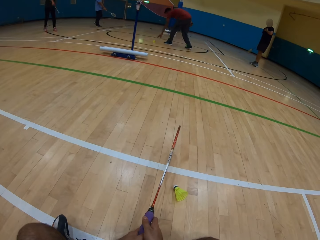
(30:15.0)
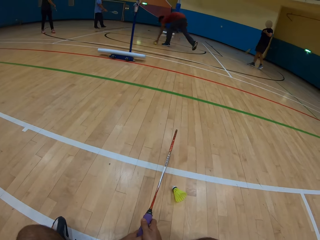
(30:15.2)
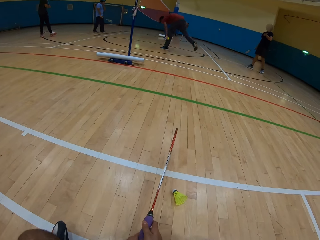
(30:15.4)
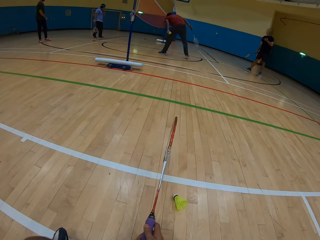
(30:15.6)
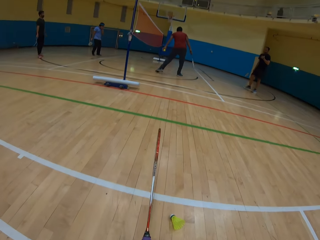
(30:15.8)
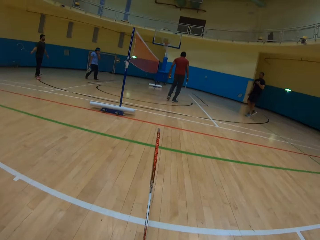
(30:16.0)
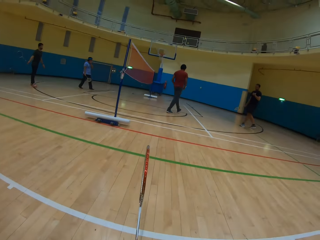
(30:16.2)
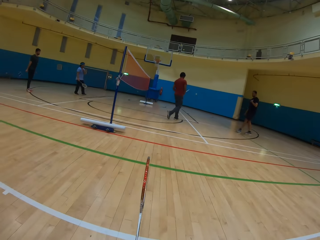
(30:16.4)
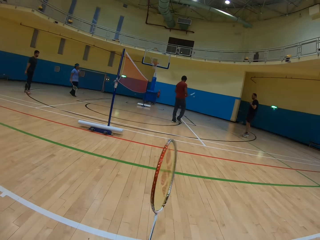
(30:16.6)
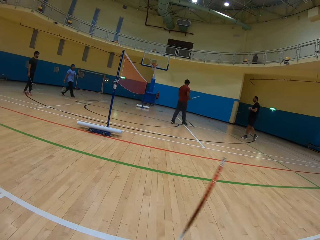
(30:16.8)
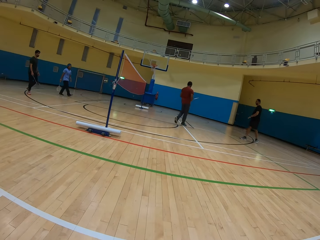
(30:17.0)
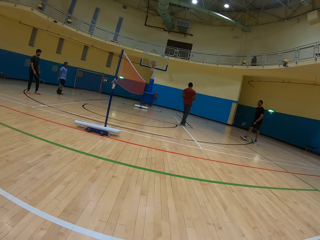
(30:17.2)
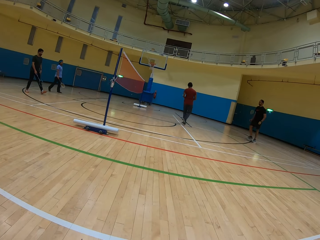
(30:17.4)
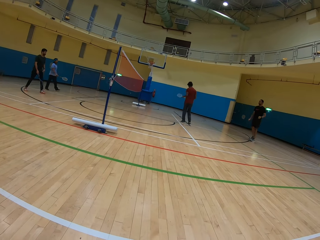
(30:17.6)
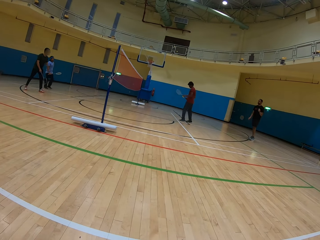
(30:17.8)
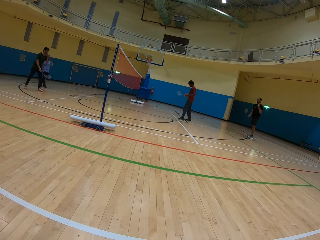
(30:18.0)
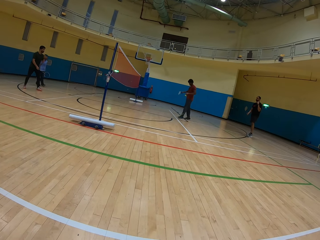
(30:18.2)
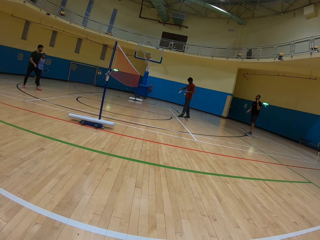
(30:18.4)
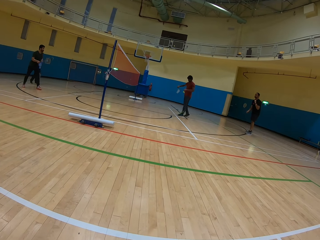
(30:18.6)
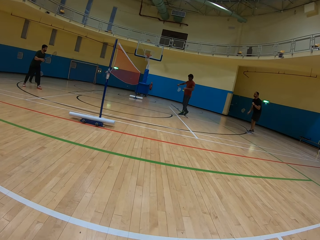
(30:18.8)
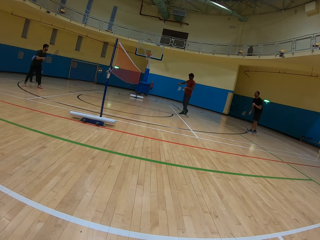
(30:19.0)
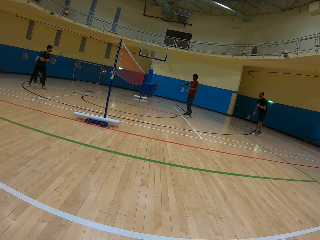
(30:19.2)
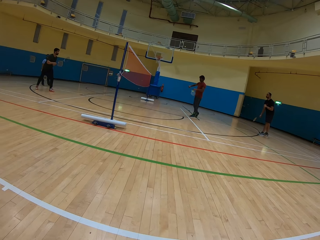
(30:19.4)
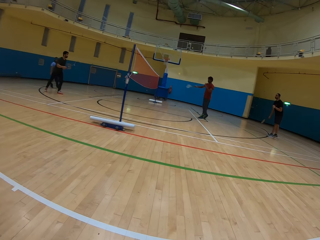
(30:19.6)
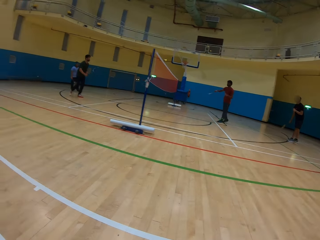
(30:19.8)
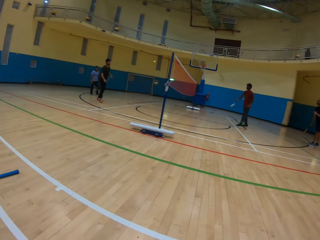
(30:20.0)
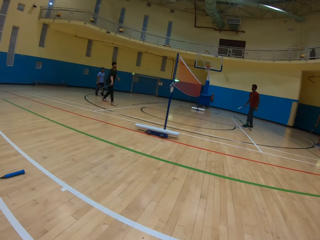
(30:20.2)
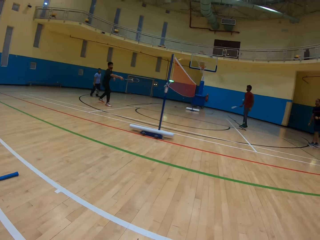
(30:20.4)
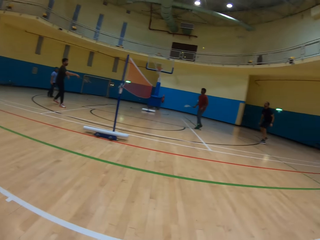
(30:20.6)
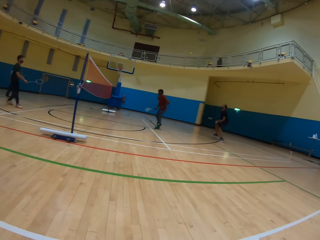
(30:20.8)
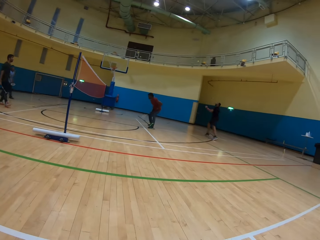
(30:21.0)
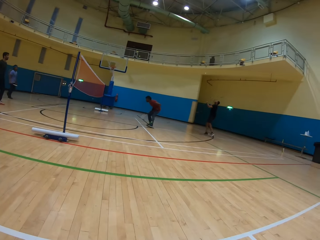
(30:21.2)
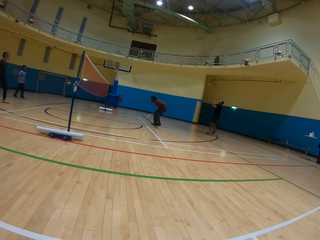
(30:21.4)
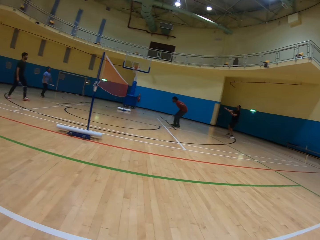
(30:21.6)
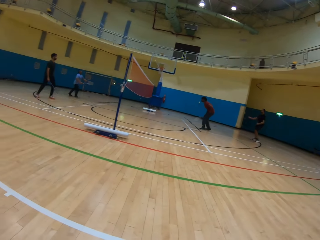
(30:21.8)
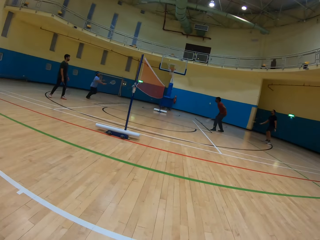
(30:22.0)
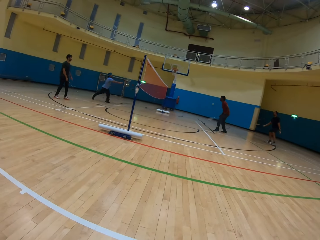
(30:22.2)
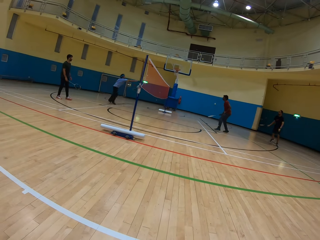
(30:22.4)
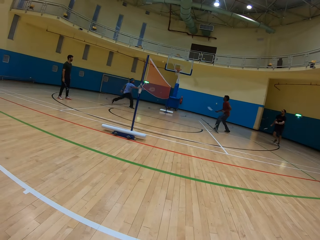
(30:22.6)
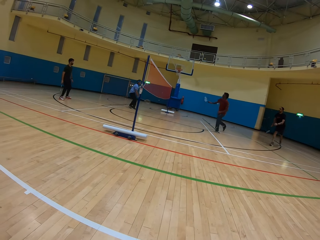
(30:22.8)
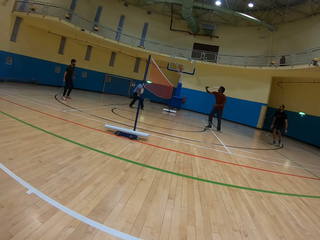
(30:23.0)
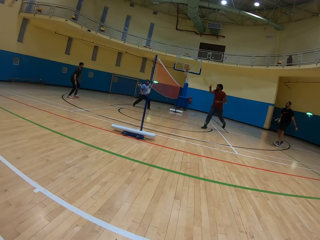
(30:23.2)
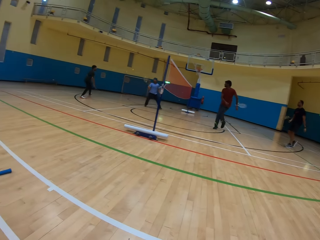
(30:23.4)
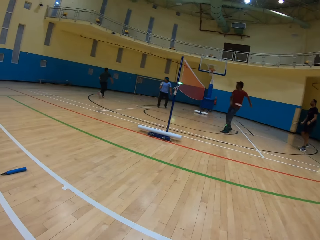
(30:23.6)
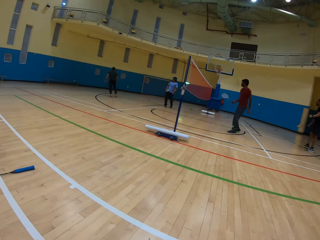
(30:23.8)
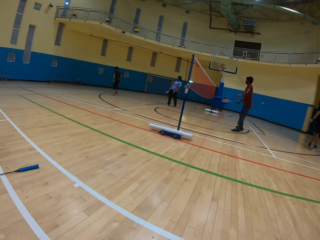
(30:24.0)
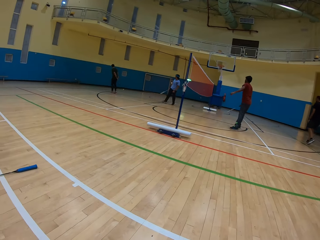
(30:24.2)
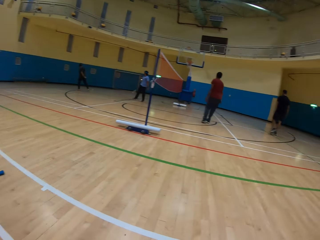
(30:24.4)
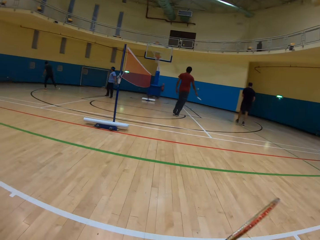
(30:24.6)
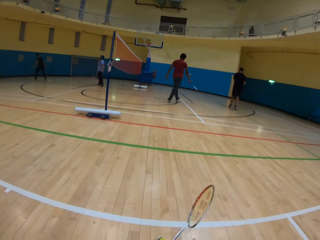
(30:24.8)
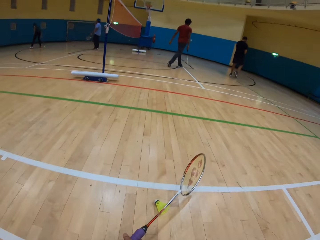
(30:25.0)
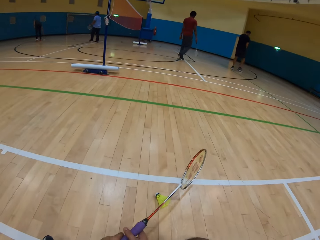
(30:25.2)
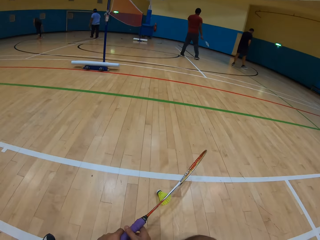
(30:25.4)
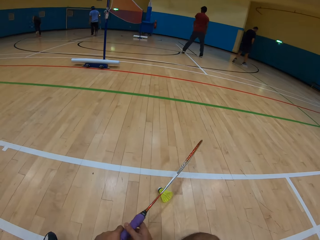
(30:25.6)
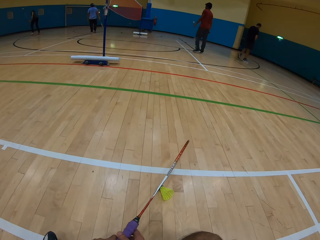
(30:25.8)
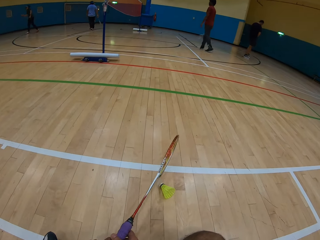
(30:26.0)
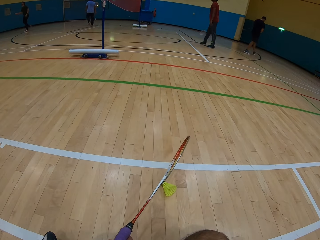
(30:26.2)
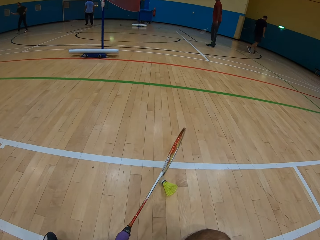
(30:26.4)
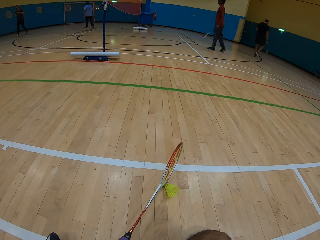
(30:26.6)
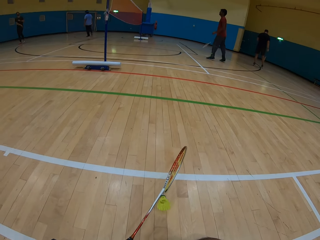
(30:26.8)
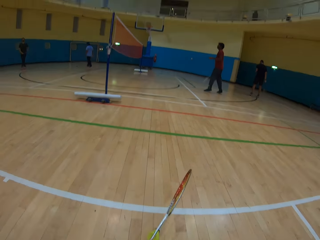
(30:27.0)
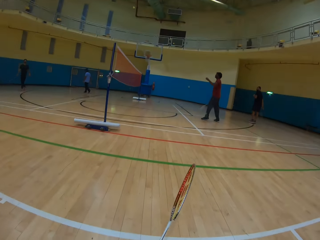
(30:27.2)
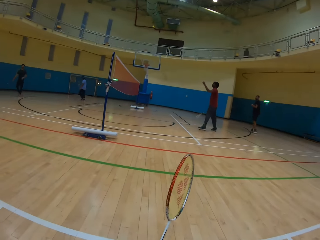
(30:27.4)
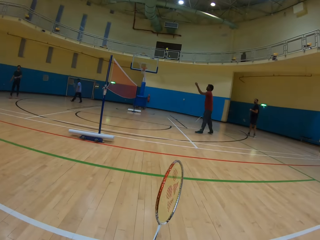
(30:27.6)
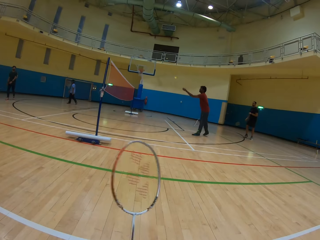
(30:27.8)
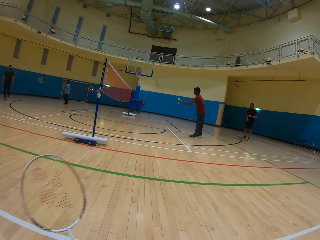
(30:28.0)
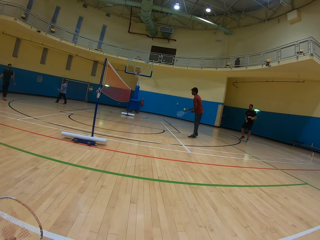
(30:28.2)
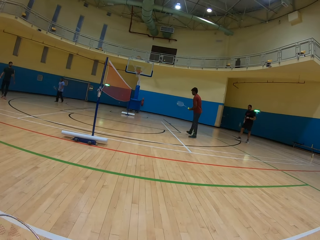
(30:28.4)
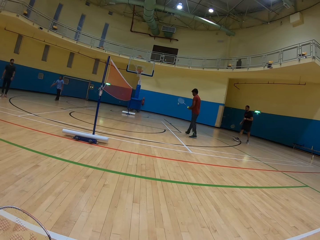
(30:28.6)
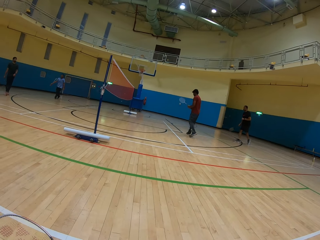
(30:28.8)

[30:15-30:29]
A man picks up the shuttlecock. The camera wearer holds the racket and looks at the team playing badminton. The man hits the shuttlecock. Another man hits the shuttlecock. A third man hits the shuttlecock. A fourth man hits the shuttlecock. The first man hits the shuttlecock. The second man picks up the shuttlecock. The camera wearer hits the shuttlecock with the racket. The second man hits the shuttlecock.

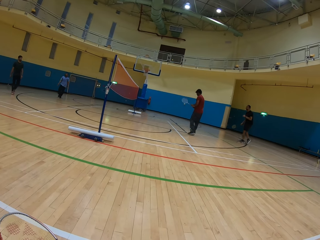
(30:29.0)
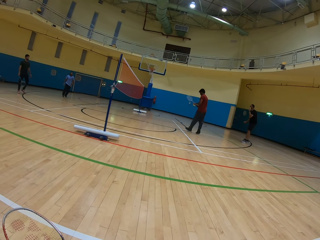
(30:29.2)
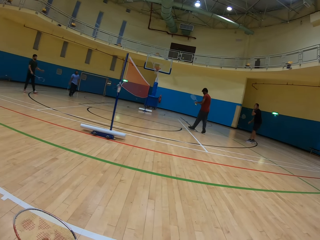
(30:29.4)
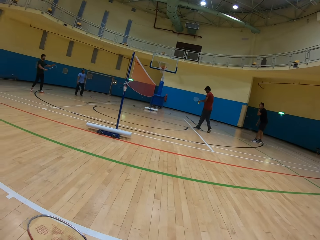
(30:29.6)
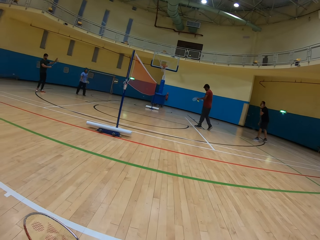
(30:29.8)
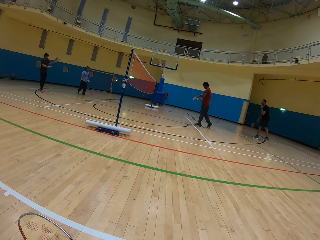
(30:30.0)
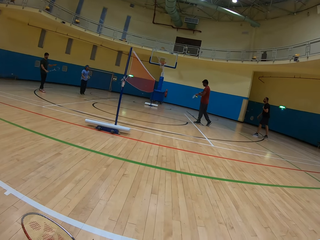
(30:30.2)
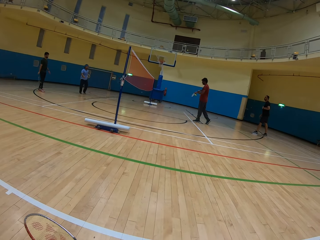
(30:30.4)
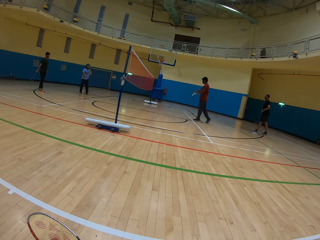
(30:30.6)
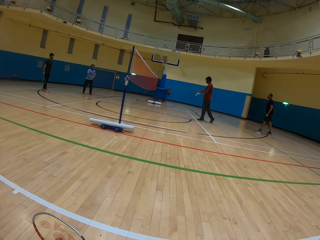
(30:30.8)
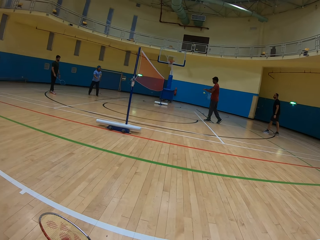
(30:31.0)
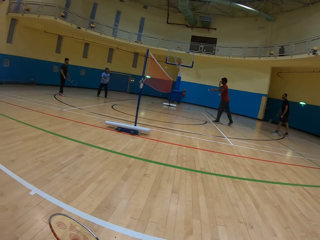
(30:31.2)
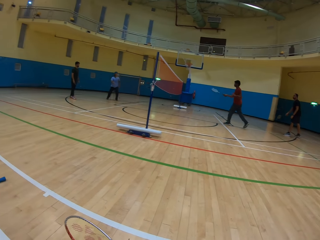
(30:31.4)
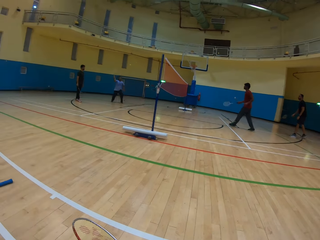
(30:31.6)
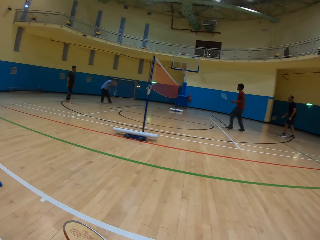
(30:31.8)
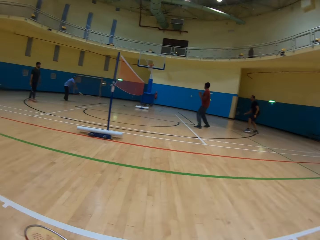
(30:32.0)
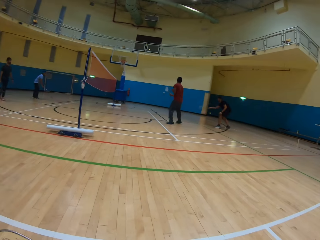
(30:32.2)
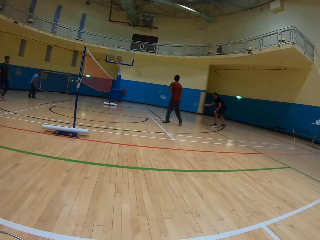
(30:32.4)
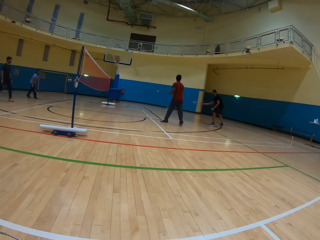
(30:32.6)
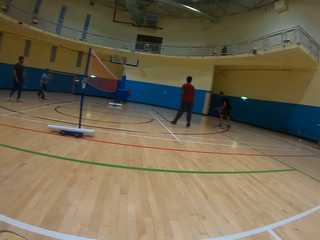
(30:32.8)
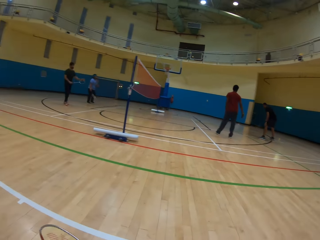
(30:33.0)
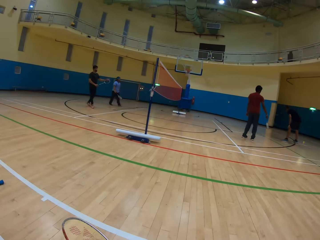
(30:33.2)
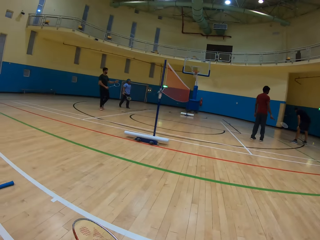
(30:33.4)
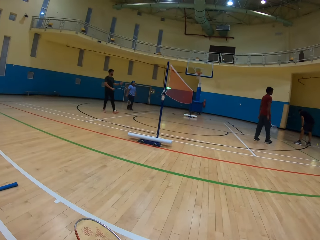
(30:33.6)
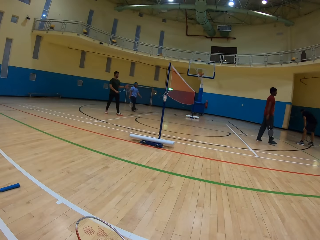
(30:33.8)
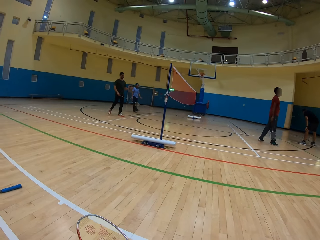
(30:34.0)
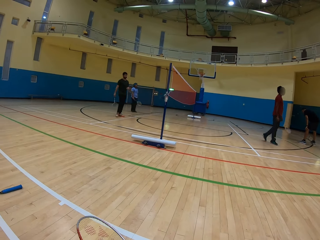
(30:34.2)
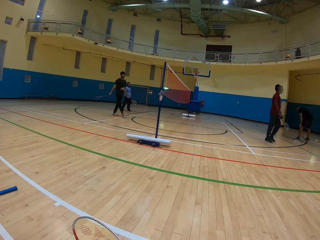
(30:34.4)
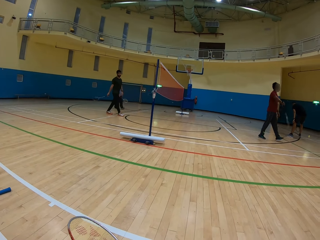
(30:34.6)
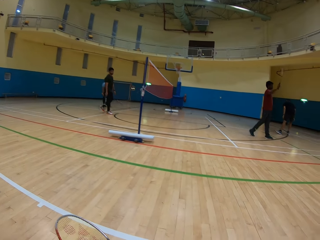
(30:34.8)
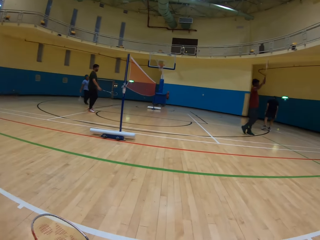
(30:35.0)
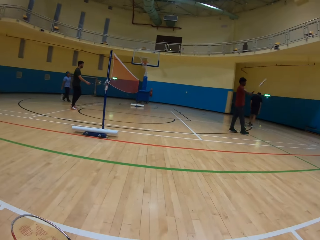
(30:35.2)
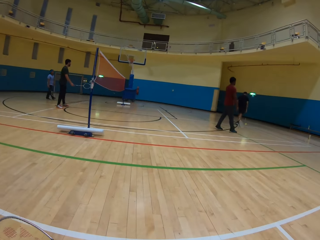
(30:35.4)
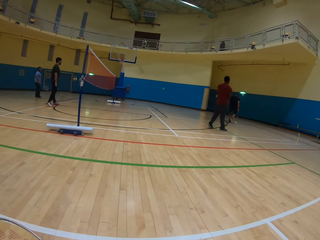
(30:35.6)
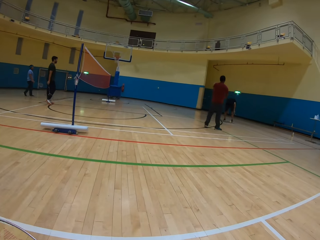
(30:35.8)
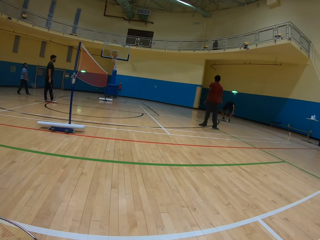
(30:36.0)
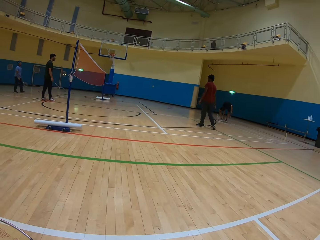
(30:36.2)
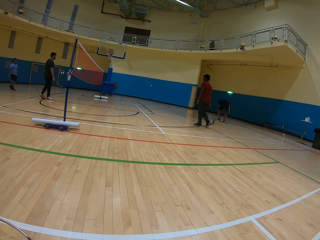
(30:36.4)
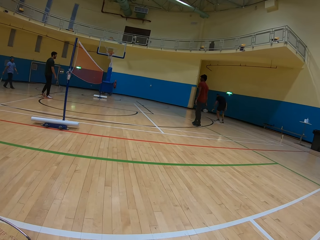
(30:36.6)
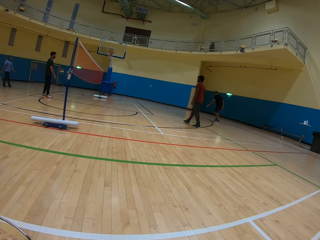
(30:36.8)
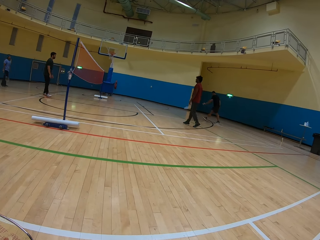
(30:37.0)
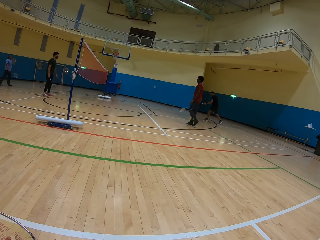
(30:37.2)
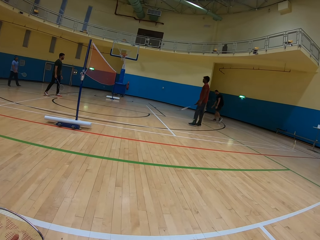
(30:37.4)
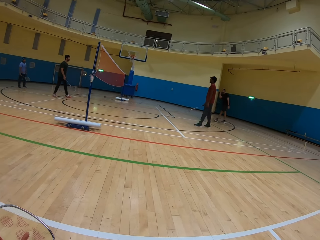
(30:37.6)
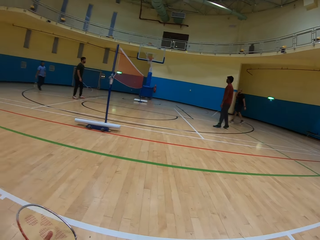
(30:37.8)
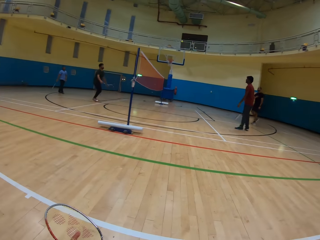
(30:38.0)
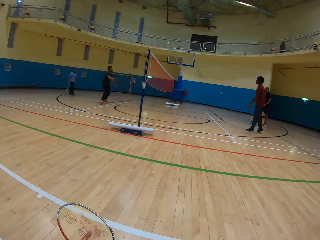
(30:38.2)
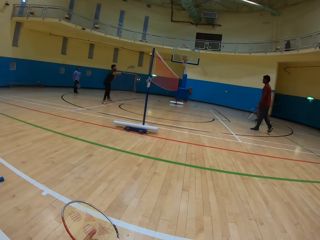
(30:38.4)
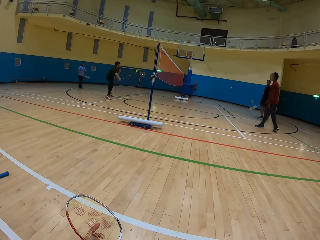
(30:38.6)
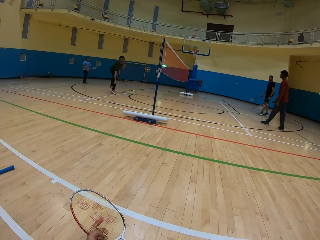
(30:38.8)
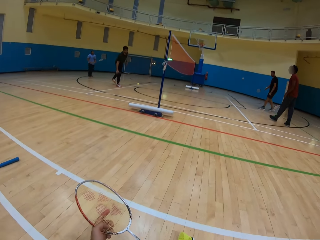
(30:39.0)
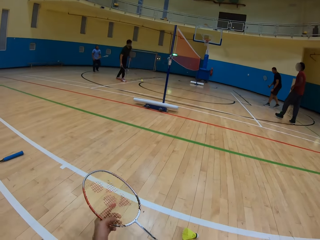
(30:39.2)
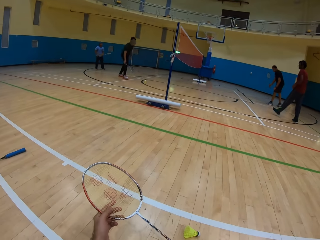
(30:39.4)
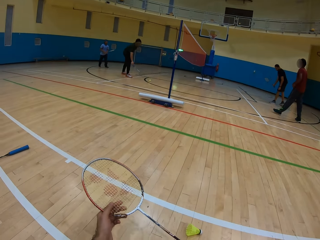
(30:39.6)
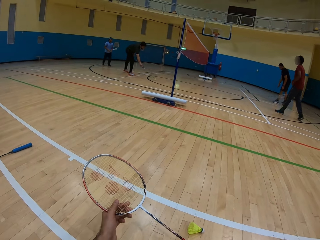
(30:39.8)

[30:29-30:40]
A man hits the shuttlecock. Another man hits the shuttlecock. A third man hits the racket on his hand. A fourth man picks up the shuttlecock and hits the shuttlecock. The third man hits the shuttlecock.
